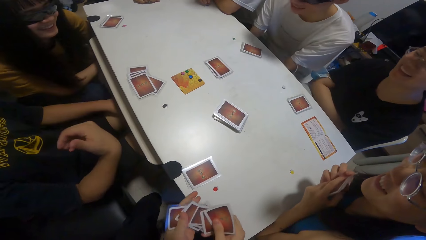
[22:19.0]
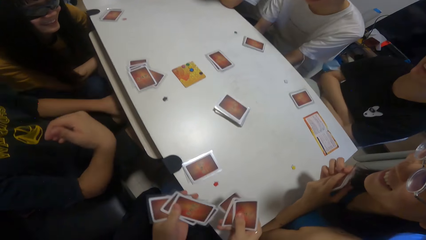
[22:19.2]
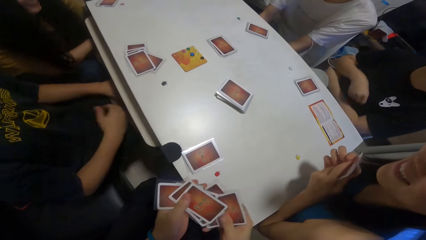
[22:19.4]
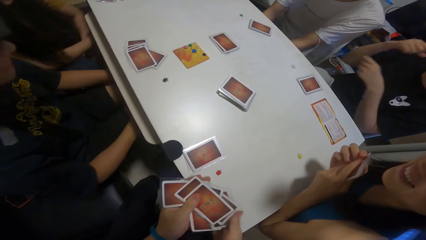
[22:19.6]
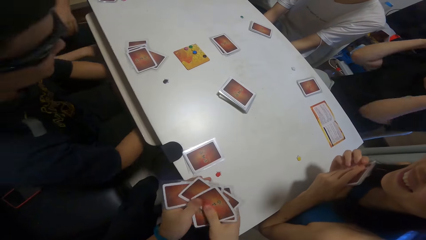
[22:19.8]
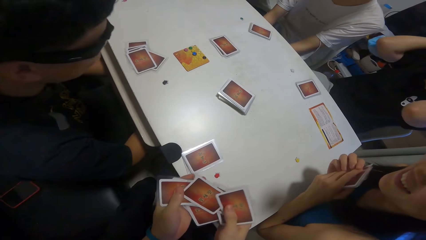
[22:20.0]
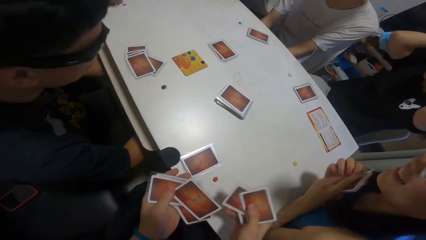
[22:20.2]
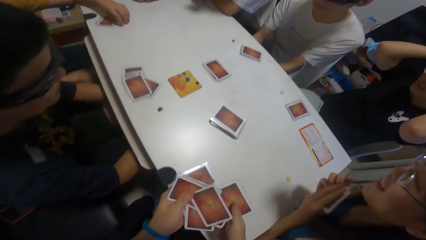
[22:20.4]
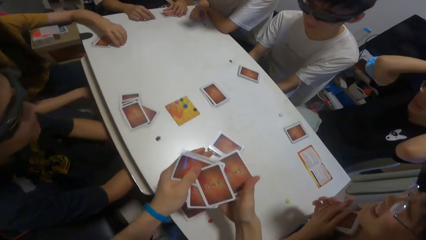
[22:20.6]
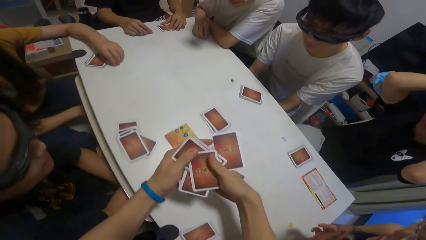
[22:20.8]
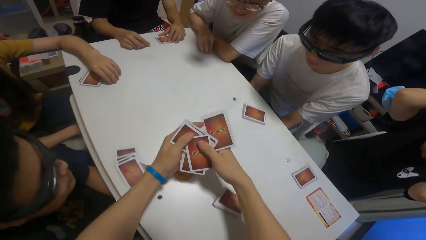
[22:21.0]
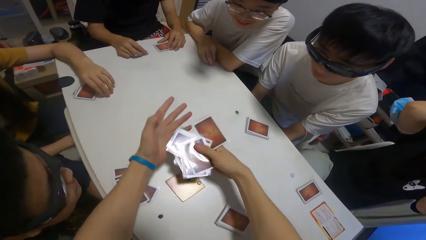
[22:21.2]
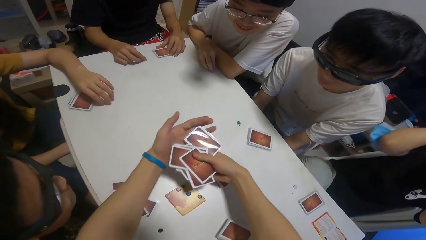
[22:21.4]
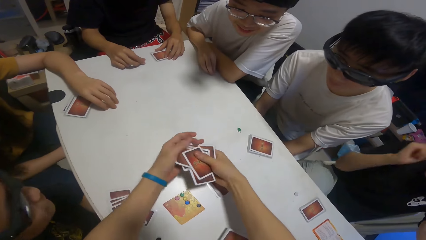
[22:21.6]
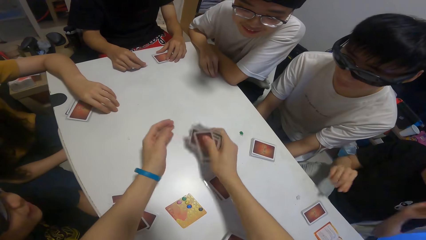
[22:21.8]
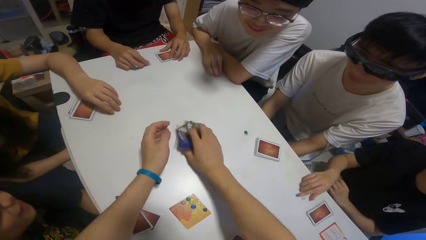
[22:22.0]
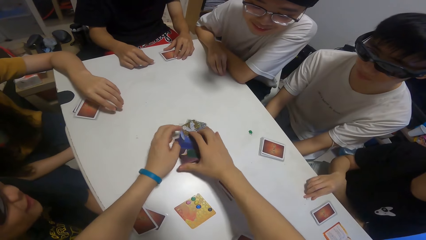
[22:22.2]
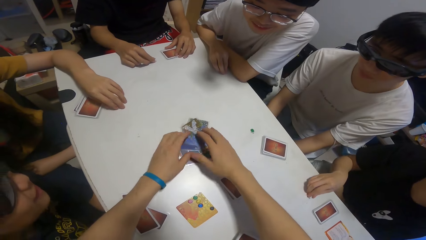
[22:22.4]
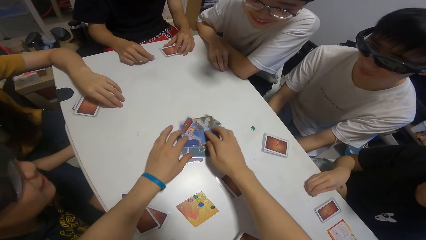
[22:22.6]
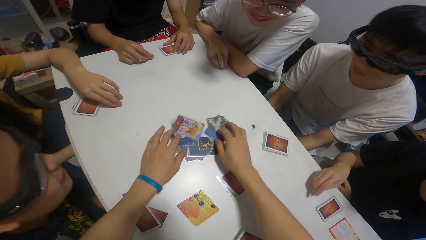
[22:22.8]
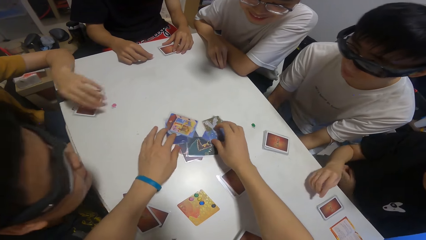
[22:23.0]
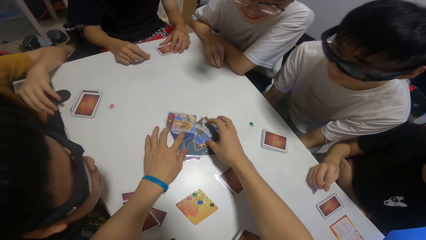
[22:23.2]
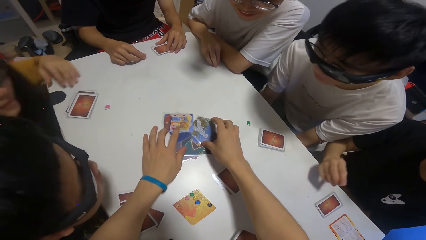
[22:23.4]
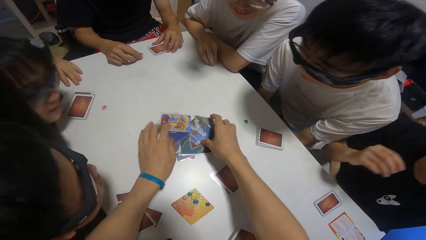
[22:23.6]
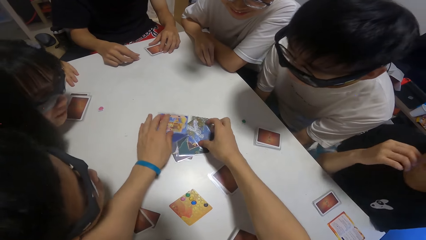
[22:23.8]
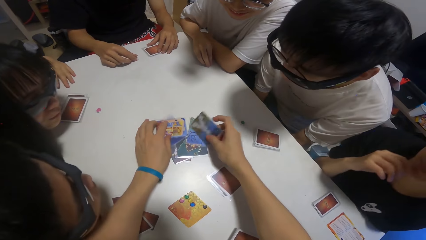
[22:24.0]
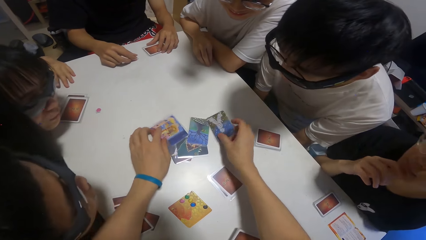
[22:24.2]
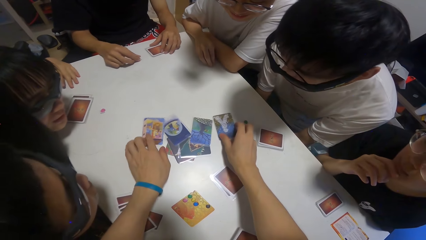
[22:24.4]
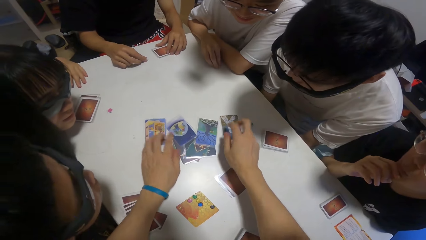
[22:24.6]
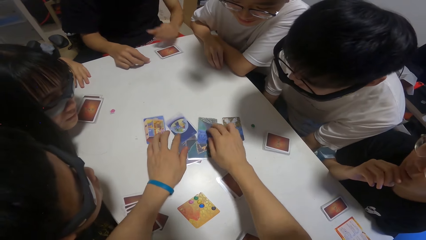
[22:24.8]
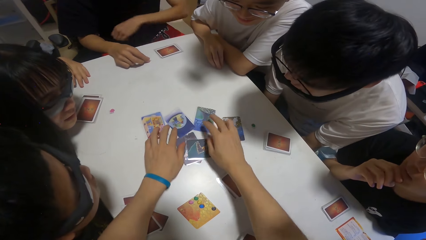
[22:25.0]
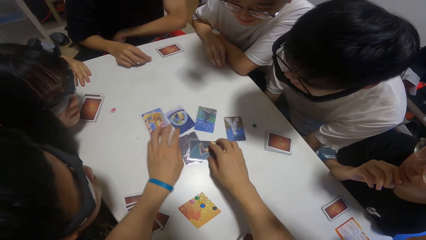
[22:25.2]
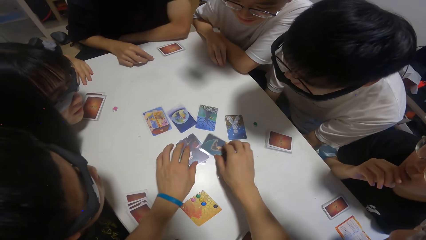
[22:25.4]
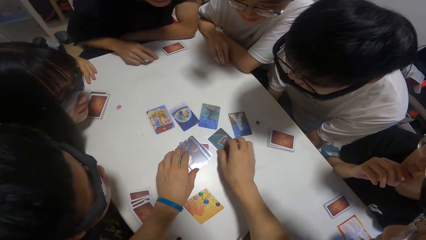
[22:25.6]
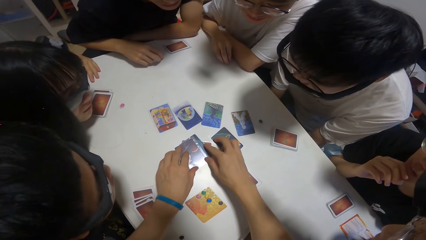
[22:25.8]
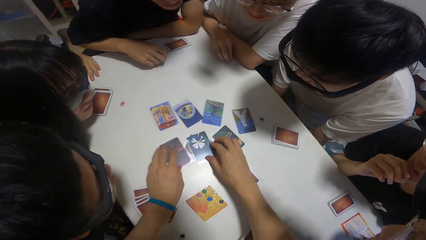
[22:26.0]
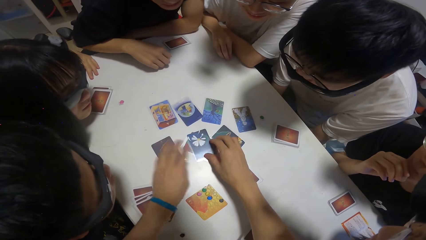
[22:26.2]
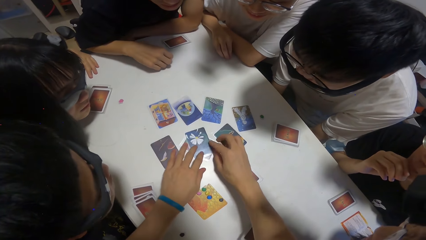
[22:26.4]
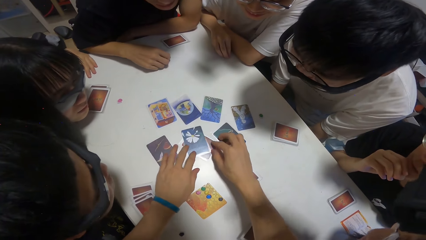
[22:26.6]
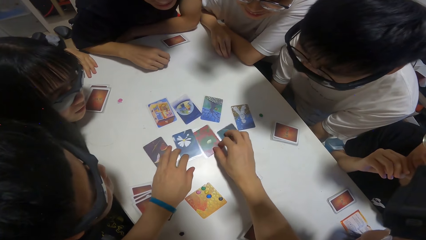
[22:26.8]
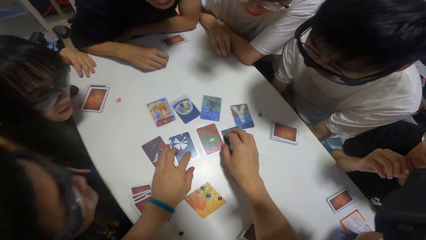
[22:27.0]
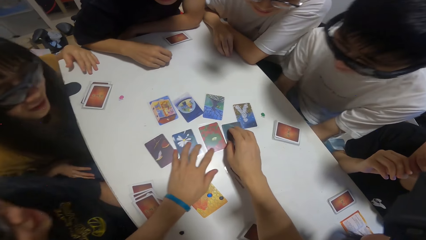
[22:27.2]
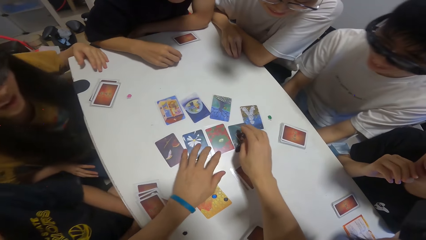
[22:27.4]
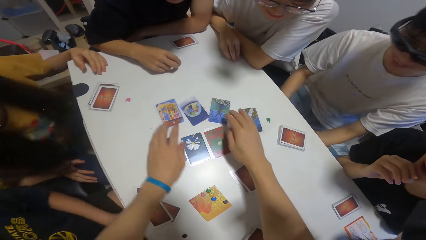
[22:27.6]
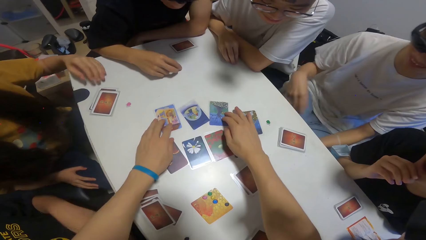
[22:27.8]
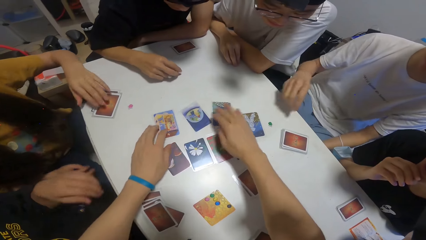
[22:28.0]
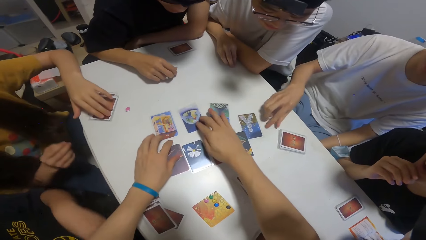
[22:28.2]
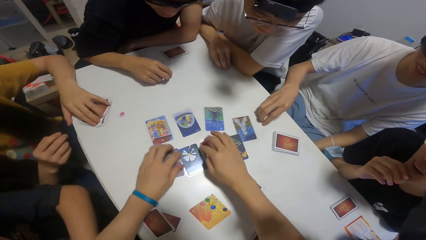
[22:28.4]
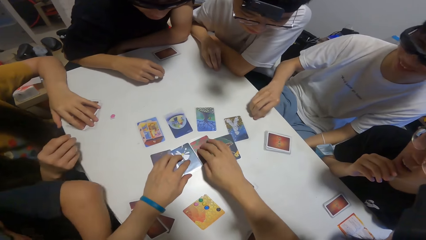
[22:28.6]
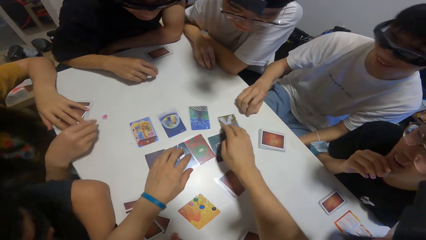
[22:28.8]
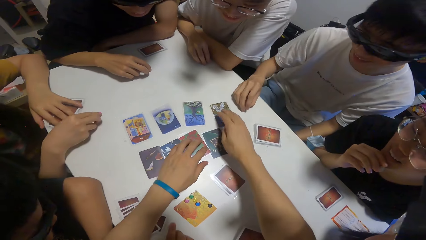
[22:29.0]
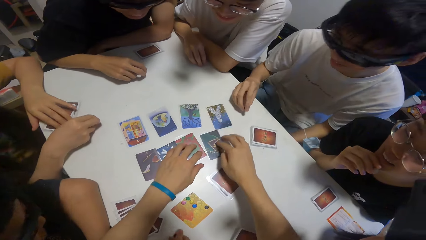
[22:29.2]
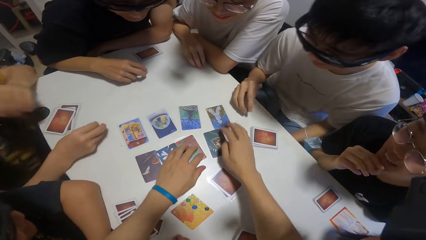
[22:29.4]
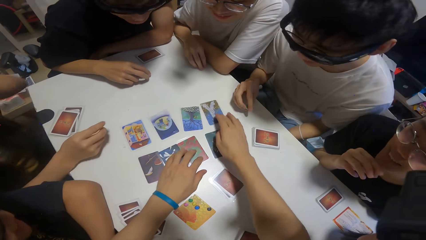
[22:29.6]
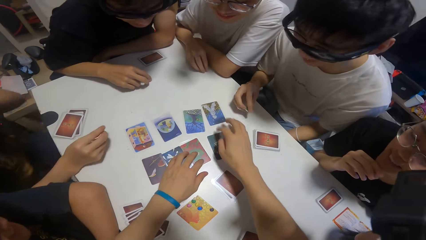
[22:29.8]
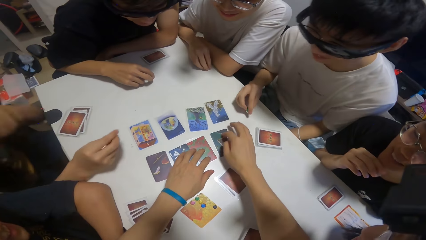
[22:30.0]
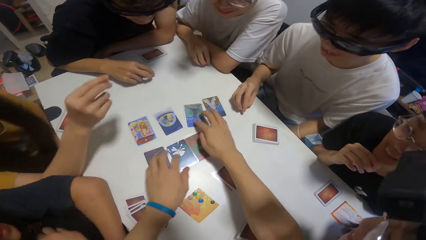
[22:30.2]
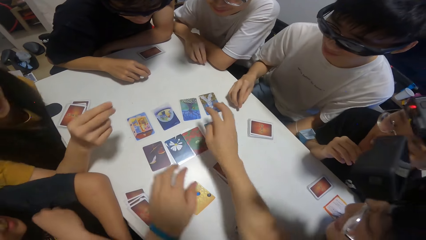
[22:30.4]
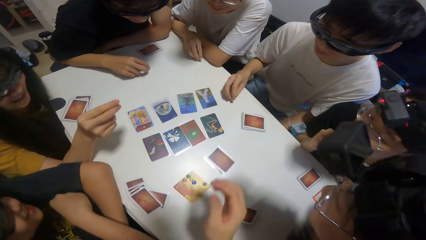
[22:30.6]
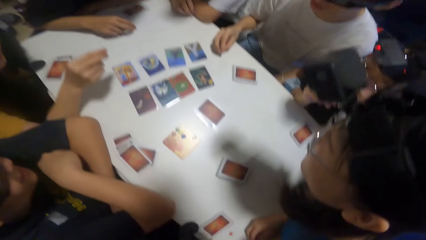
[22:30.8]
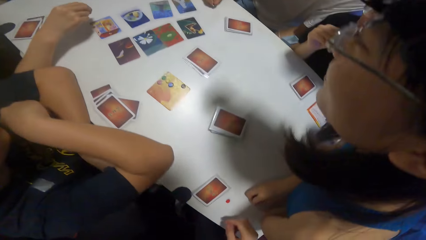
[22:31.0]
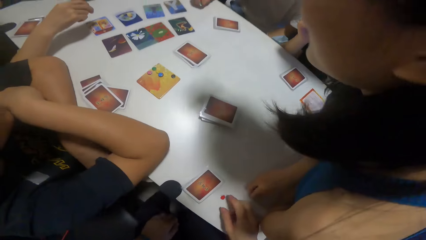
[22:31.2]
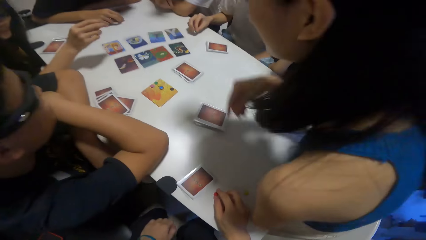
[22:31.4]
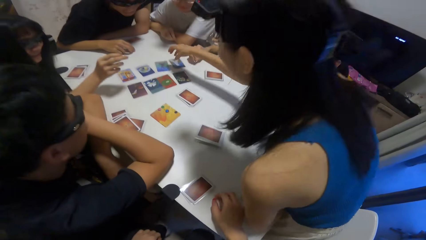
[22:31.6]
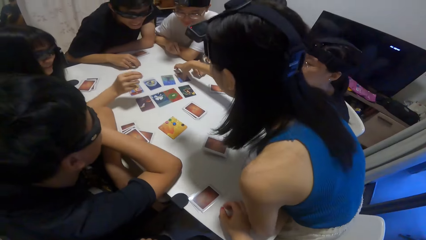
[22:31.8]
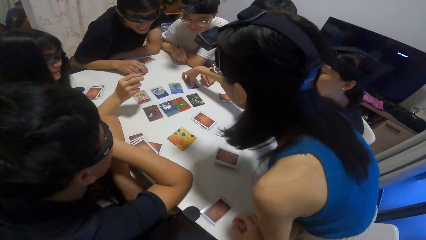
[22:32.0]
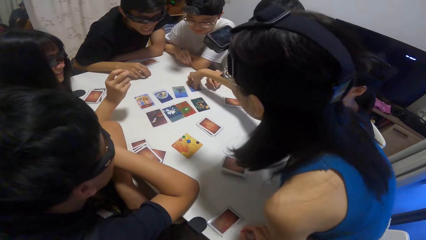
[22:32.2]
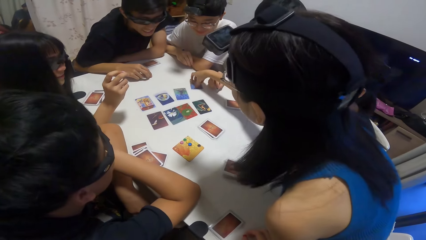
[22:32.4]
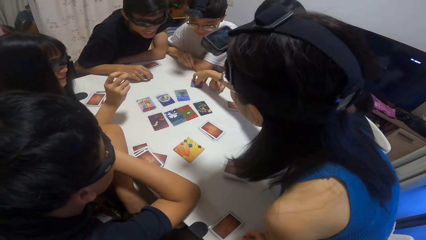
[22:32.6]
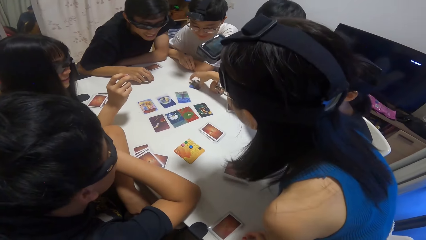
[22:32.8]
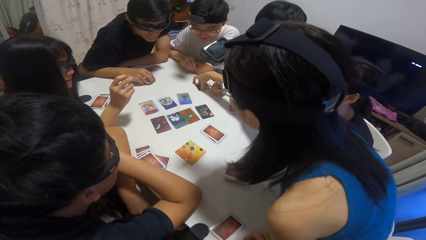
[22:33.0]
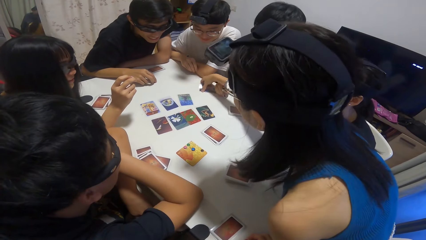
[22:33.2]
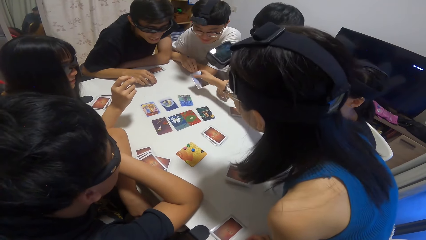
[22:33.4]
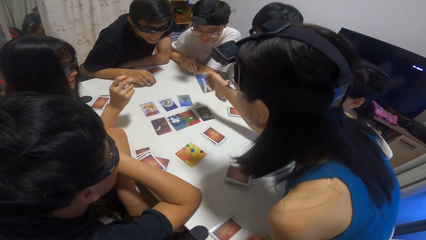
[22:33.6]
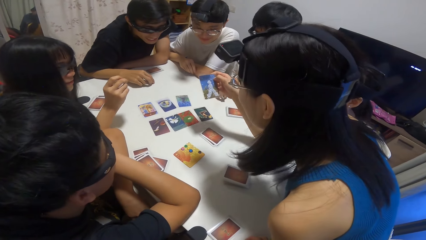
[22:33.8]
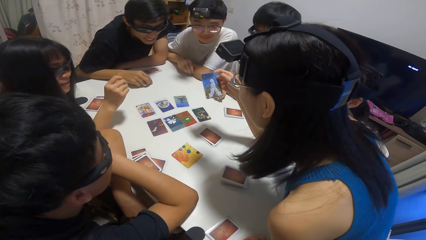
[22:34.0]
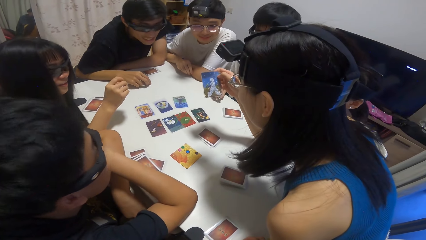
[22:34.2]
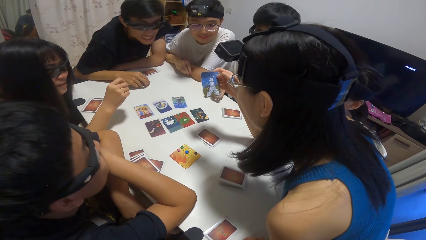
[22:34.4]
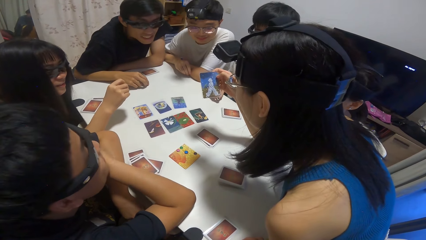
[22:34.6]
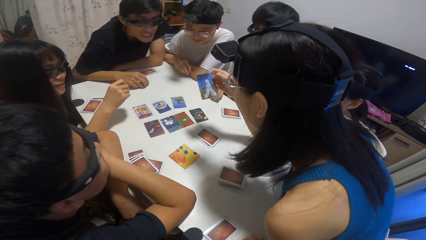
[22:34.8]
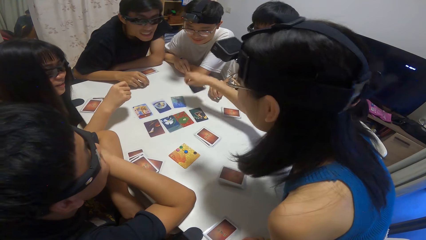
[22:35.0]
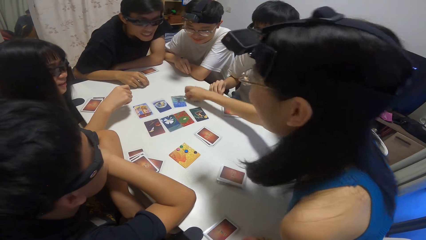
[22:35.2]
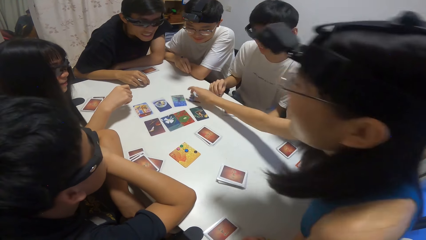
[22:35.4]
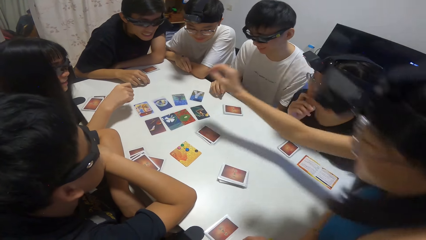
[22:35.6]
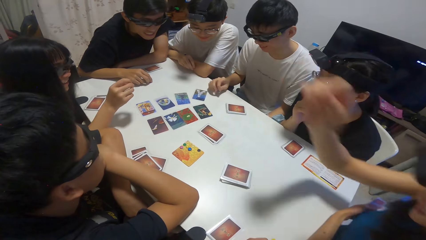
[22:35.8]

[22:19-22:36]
A man shuffles playing cards and places the playing cards on the table. The camera wearer spreads the cards on the table. The man moves the playing cards on the table. Another man fiddles with a stone on the table. A woman checks a card. The camera wearer picks up a playing card.
